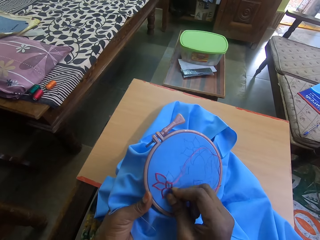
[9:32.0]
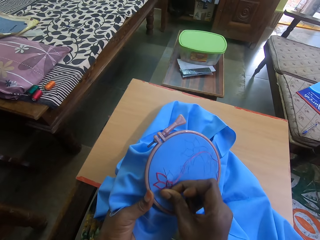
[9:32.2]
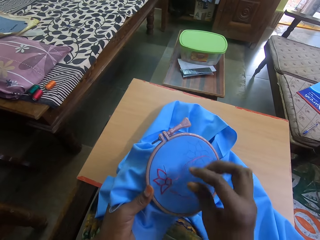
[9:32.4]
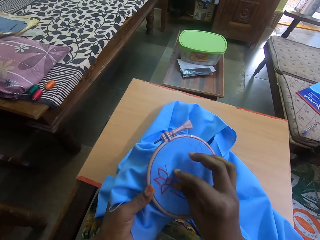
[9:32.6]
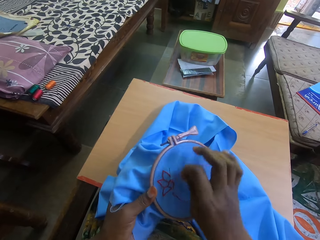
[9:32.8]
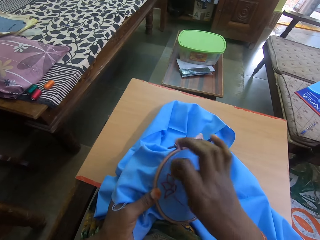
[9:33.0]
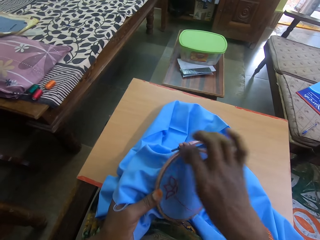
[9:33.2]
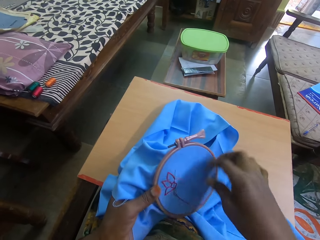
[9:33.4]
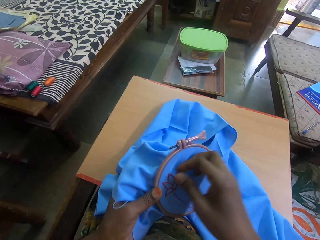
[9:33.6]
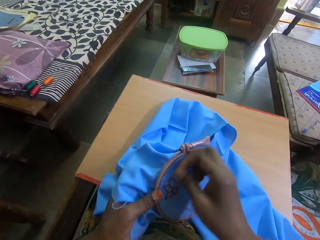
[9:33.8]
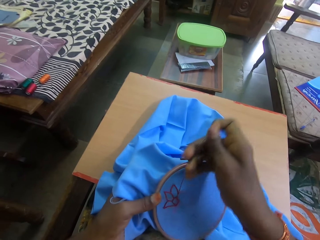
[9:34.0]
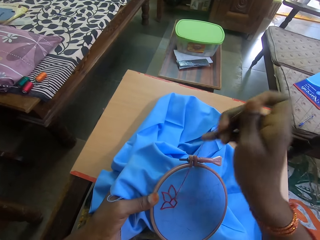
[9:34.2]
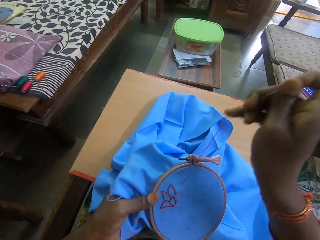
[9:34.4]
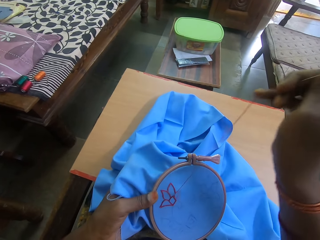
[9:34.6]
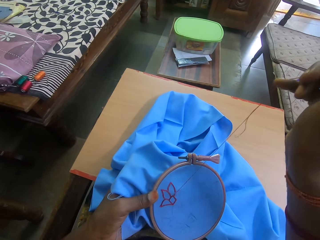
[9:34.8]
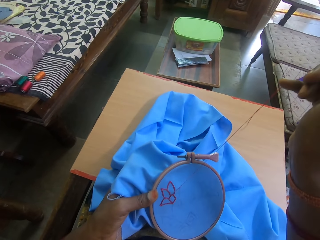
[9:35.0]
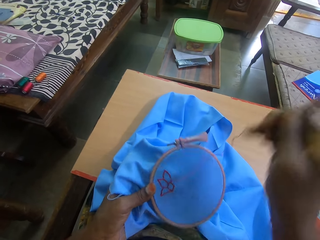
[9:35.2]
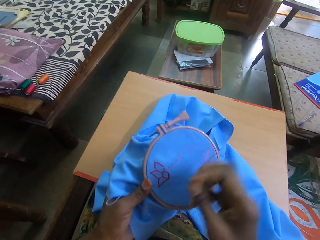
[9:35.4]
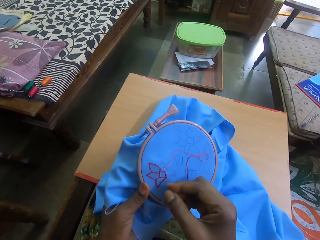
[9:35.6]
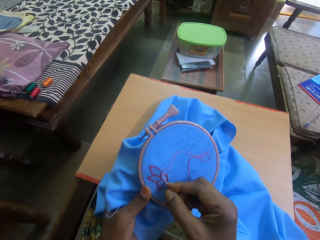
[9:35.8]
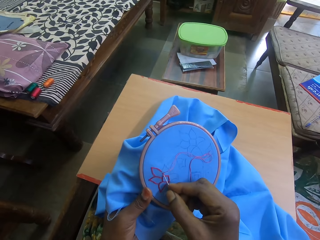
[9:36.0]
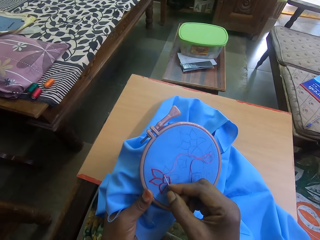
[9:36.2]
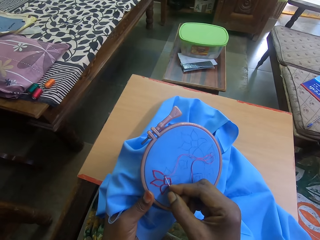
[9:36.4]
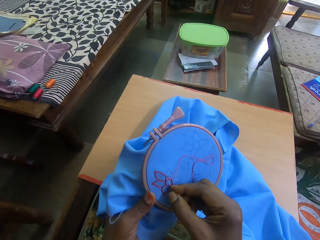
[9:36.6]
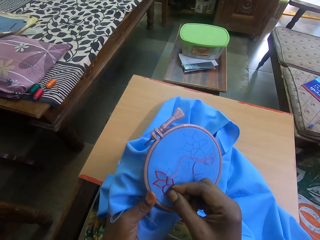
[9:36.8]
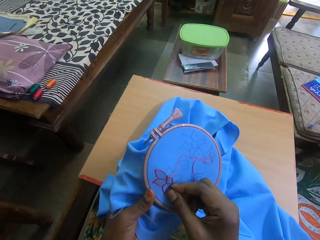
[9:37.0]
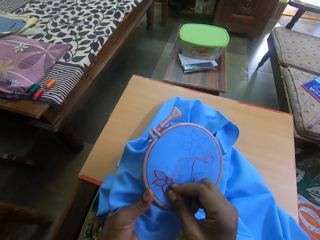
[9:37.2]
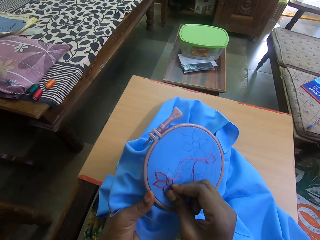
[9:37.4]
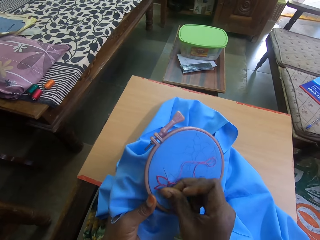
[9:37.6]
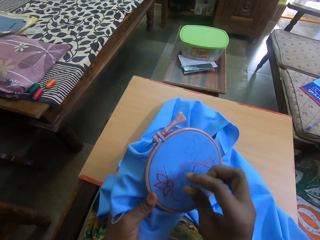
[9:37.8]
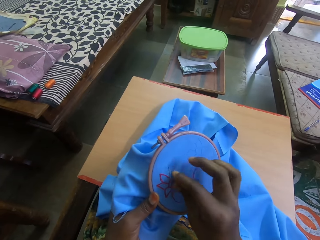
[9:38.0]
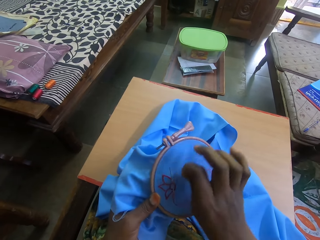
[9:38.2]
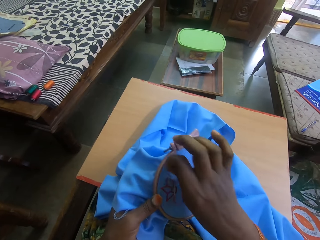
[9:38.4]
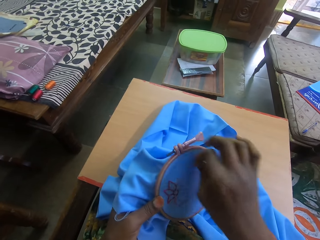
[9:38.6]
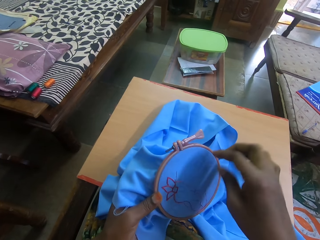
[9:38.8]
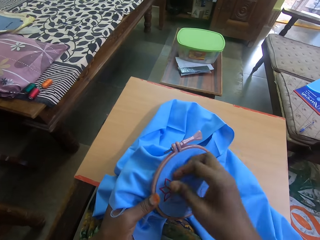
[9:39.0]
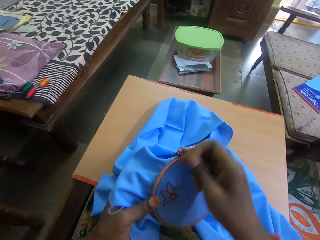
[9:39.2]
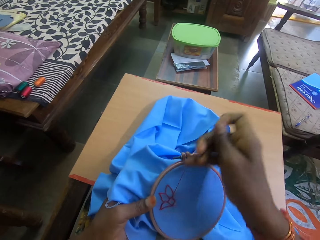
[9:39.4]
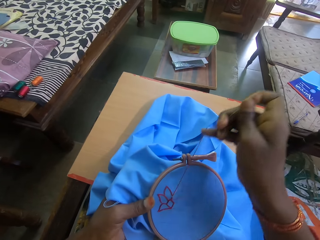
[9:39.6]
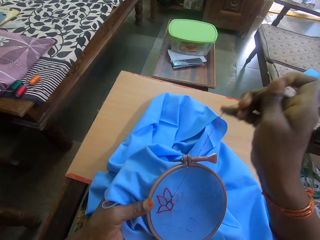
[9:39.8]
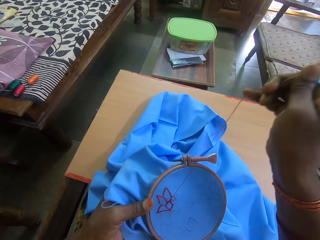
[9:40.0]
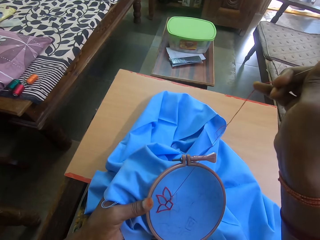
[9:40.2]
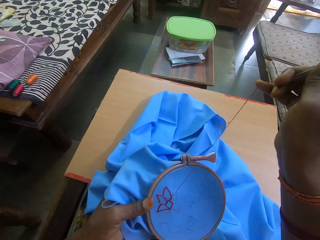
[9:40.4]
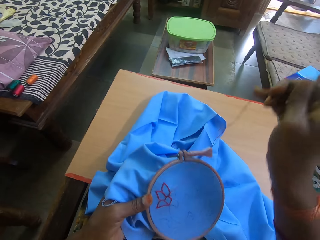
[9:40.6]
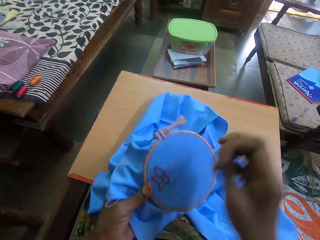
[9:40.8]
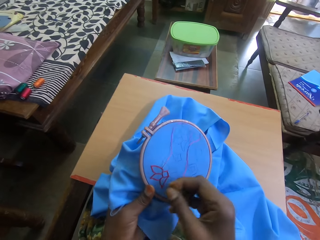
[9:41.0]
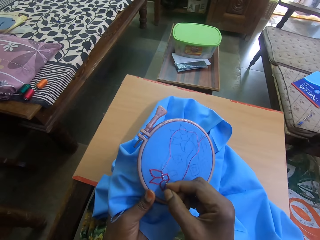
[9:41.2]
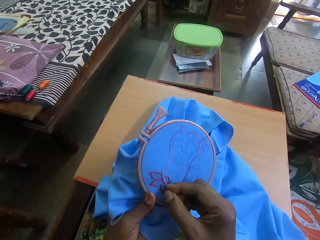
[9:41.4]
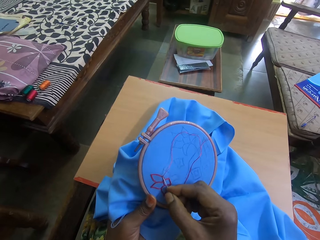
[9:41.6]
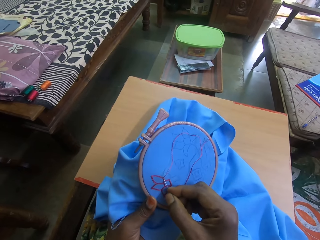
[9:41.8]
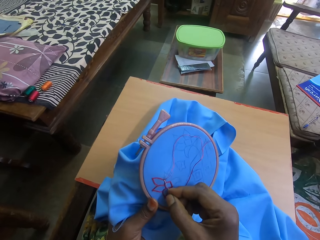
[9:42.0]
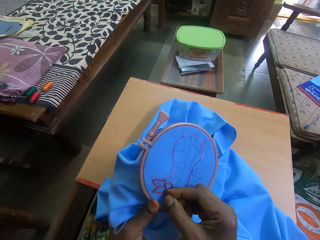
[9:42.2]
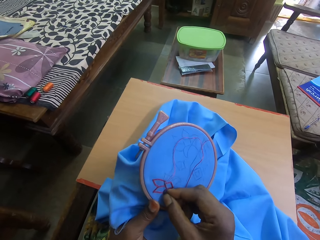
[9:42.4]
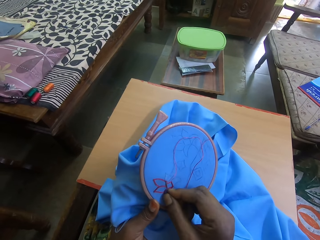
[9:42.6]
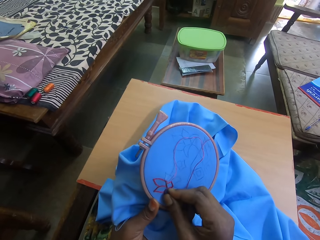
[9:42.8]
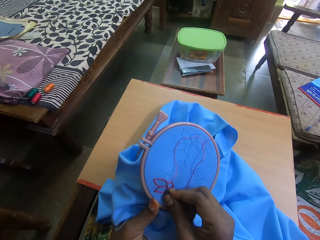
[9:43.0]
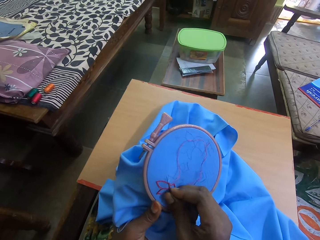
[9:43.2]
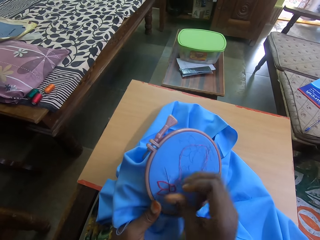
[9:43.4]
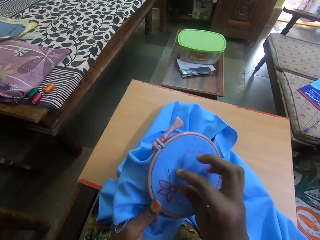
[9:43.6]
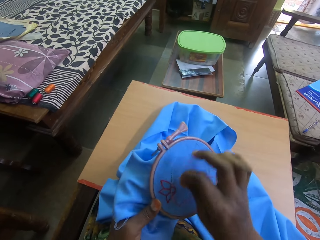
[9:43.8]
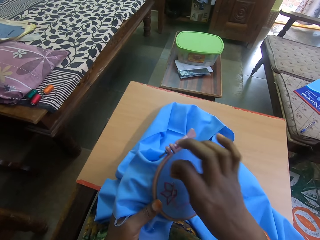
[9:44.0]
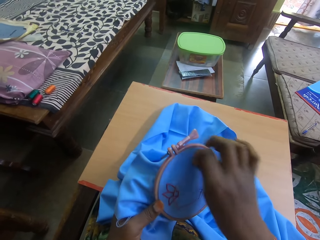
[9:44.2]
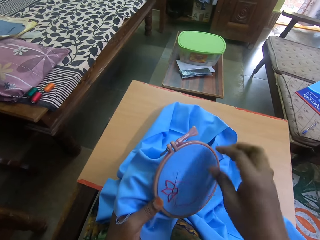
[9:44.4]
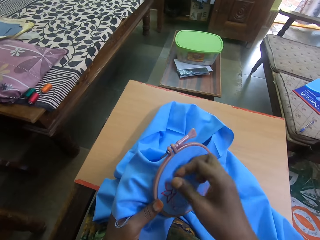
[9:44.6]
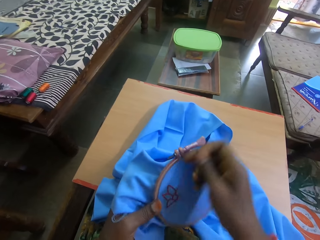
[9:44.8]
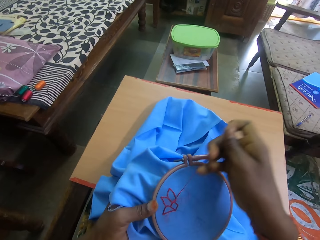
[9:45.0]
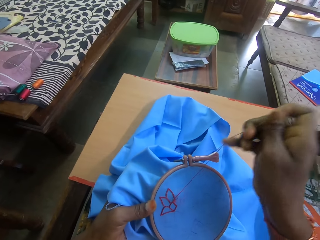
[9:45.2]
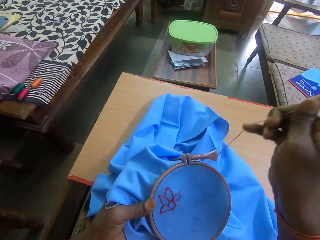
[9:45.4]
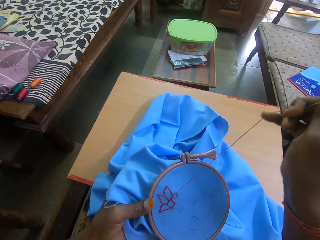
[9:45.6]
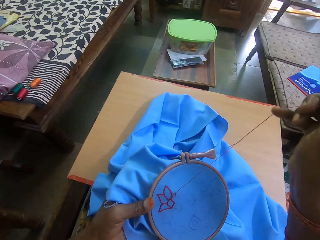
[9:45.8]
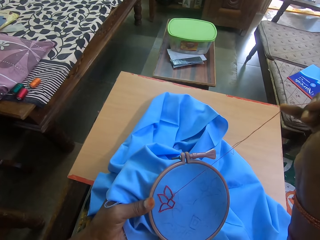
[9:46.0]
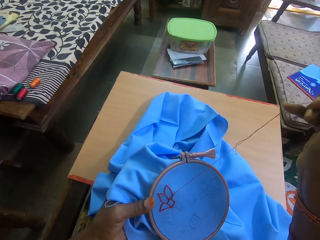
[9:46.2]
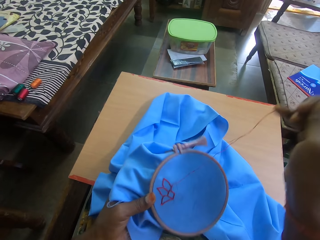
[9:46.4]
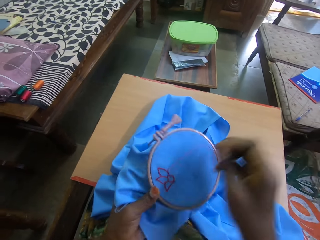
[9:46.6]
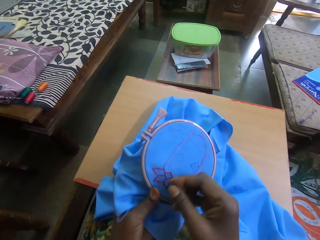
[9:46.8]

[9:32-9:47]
The camera wearer adjusts the thread. They pull the thread. They stitch the cloth. They adjust the cloth. They pull the thread. They stitch the cloth. They adjust the thread. They pull the thread.

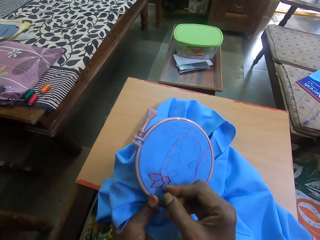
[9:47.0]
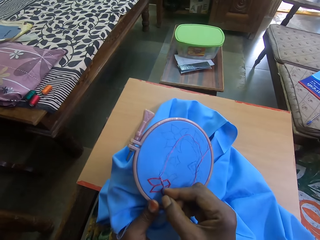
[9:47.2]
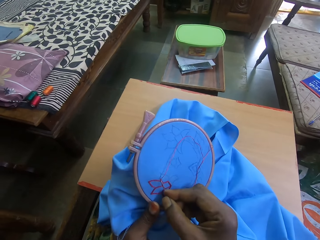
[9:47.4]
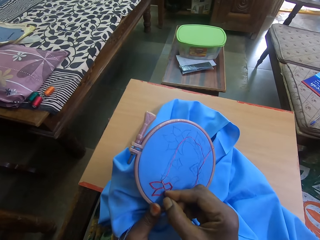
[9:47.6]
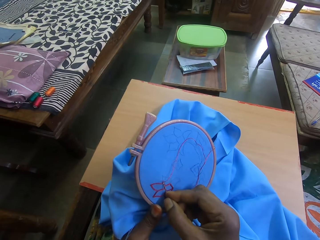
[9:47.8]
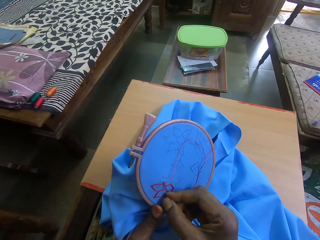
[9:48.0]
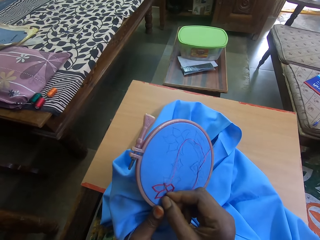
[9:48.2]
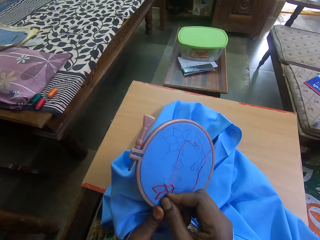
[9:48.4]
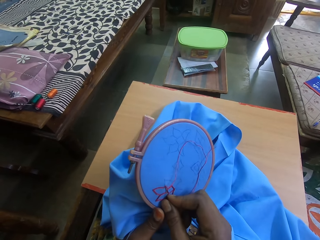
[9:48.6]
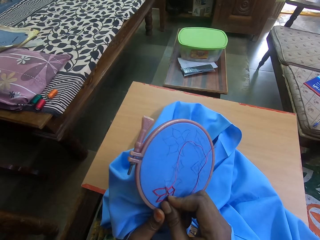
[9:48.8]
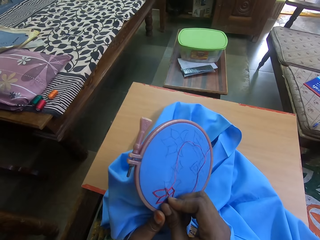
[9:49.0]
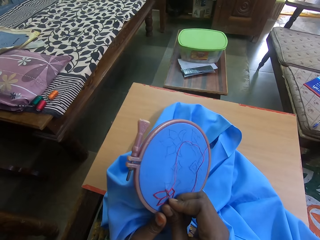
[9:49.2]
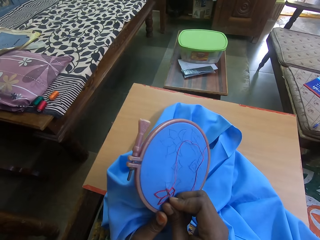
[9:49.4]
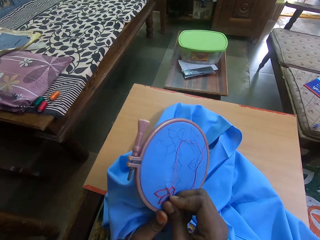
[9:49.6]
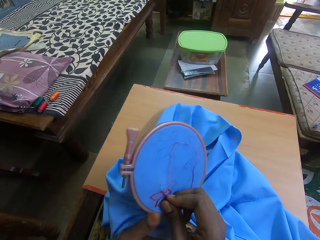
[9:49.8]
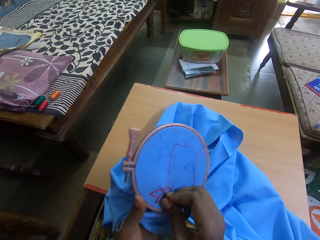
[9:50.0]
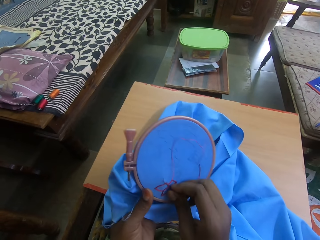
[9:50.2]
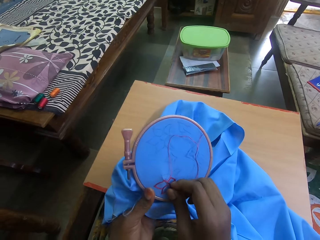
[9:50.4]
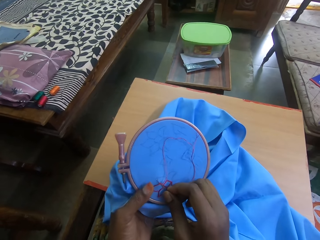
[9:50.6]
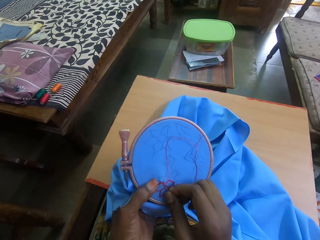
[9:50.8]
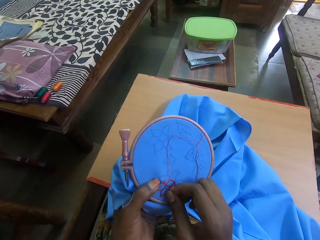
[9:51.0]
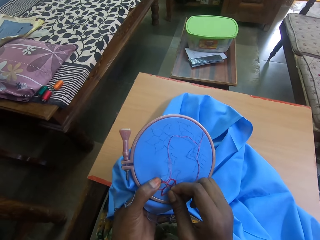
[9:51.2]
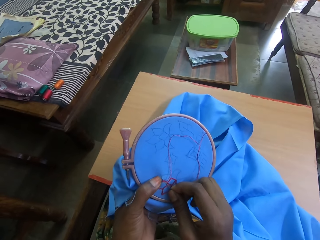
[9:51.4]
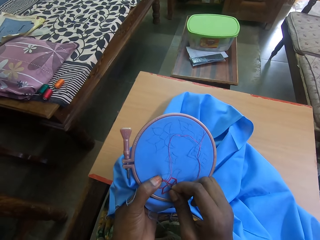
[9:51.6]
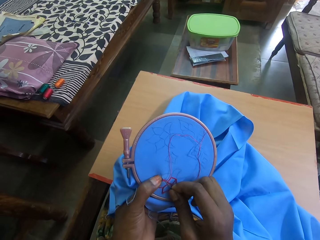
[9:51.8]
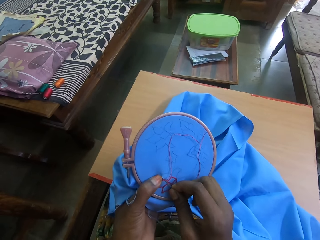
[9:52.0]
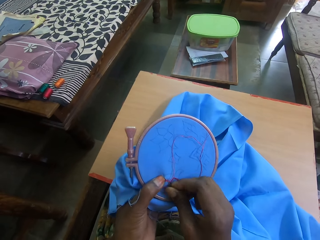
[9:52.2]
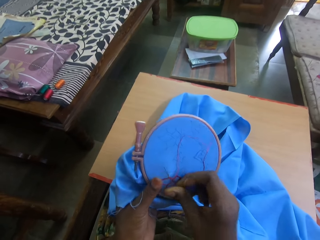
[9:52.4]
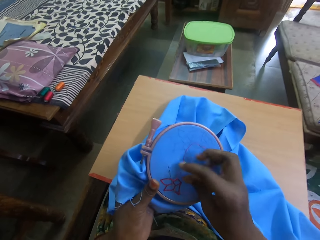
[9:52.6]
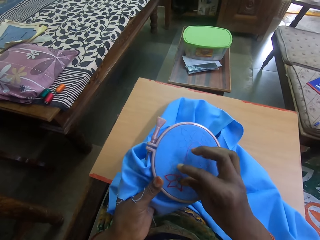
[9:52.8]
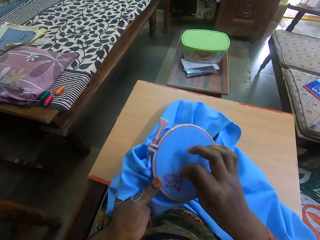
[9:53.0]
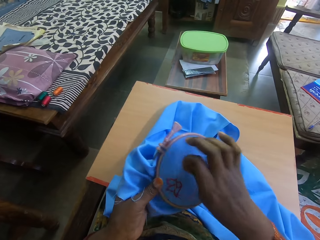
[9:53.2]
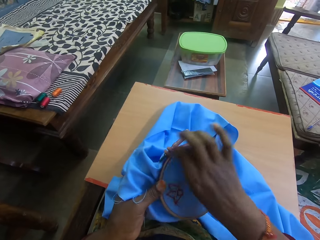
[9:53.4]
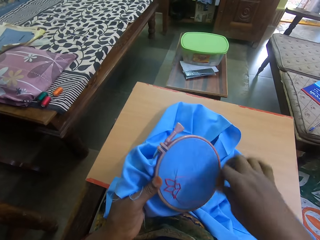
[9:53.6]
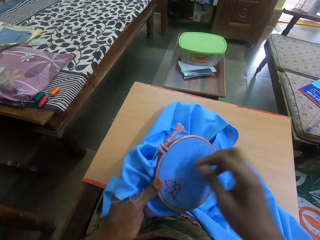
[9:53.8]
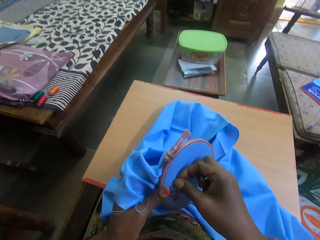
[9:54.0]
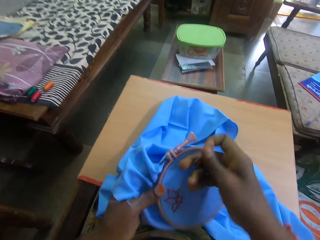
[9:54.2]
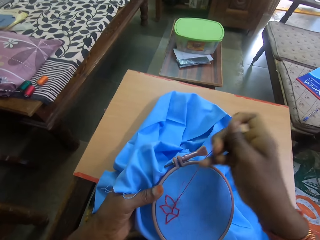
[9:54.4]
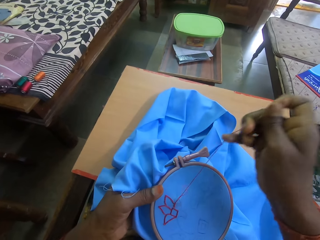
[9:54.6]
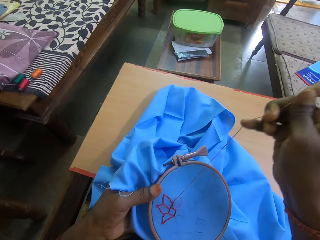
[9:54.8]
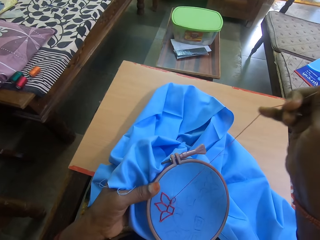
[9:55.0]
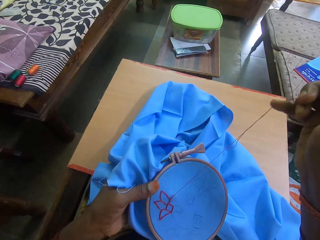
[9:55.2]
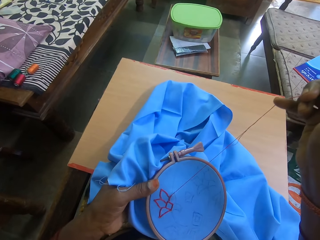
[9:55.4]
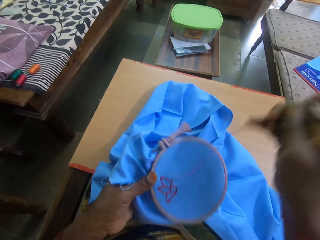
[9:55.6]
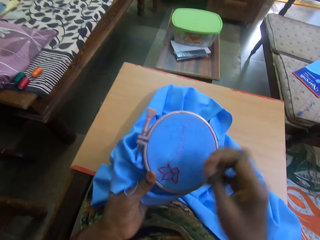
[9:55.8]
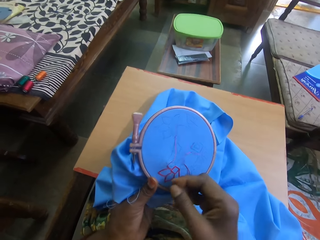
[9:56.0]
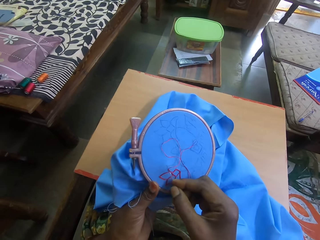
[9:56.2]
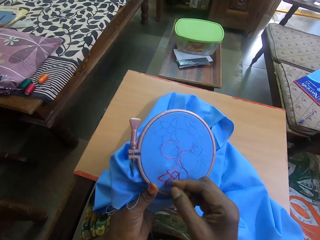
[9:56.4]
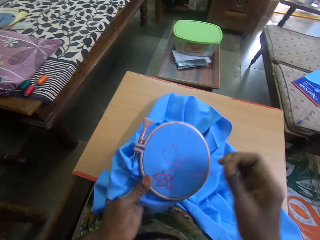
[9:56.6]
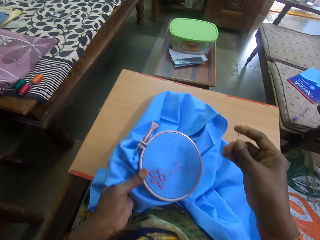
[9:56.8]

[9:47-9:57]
The camera wearer stitches the cloth. They adjust the thread and pull the thread.
